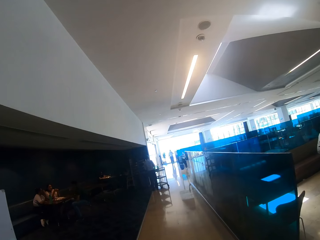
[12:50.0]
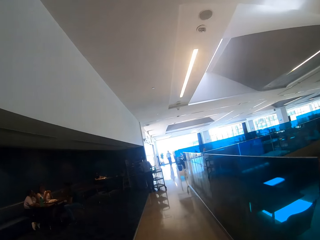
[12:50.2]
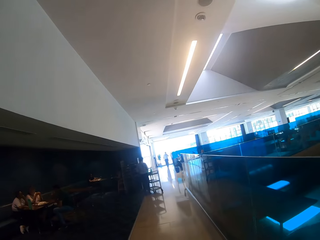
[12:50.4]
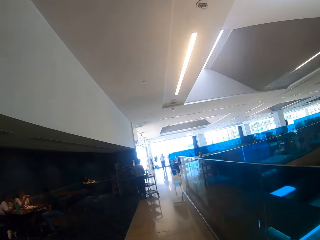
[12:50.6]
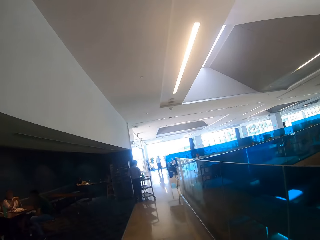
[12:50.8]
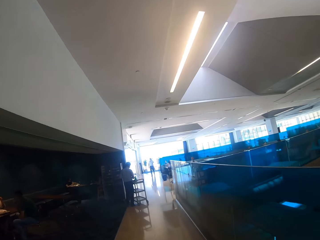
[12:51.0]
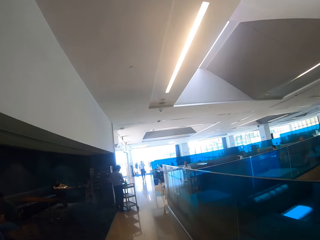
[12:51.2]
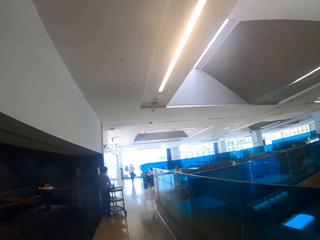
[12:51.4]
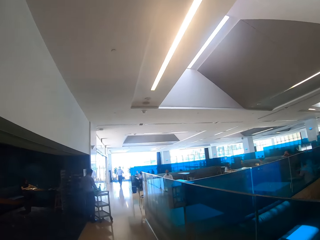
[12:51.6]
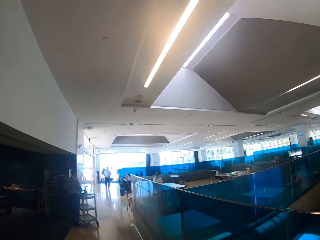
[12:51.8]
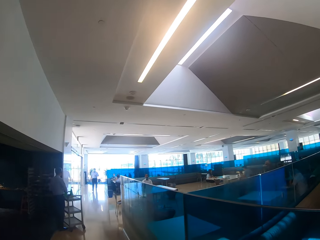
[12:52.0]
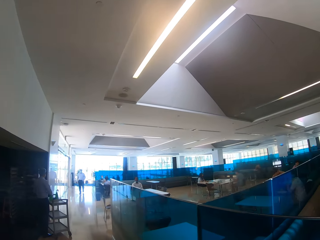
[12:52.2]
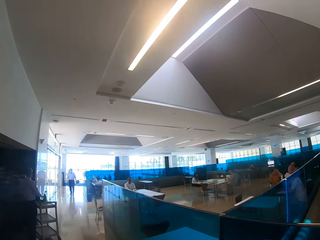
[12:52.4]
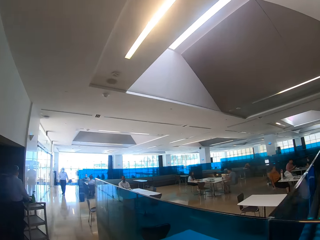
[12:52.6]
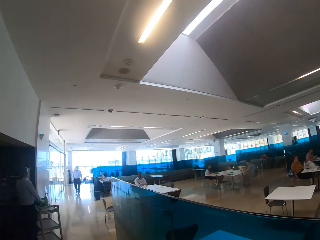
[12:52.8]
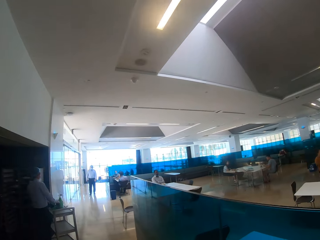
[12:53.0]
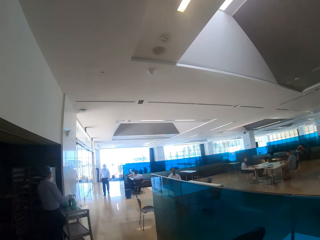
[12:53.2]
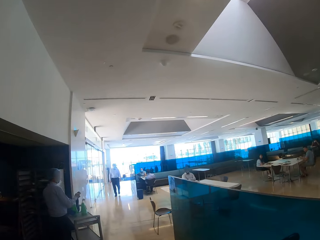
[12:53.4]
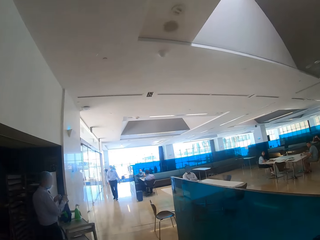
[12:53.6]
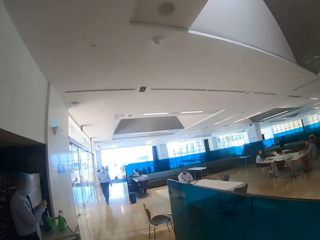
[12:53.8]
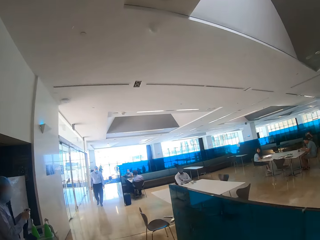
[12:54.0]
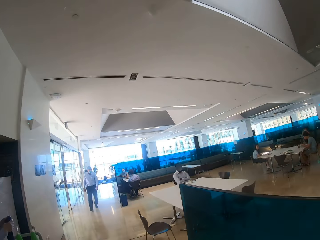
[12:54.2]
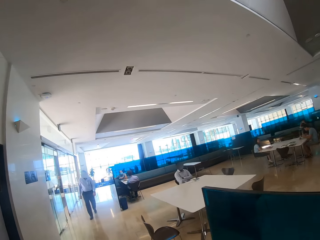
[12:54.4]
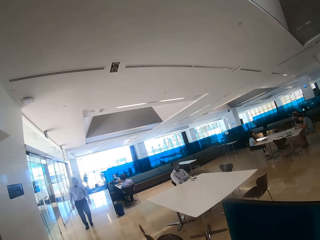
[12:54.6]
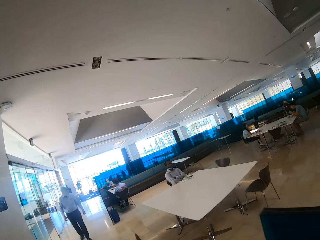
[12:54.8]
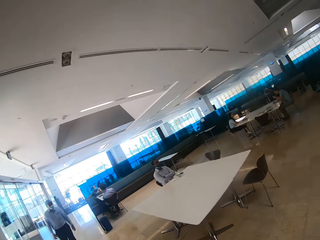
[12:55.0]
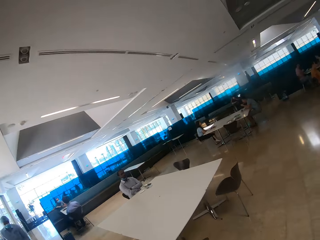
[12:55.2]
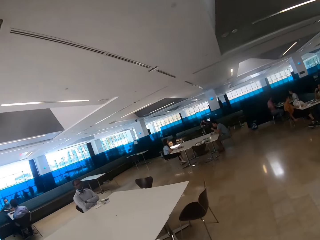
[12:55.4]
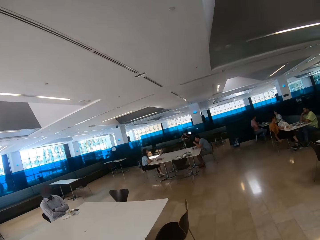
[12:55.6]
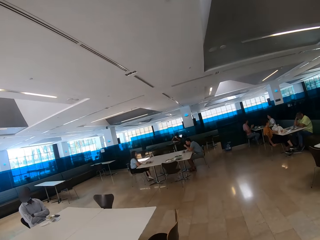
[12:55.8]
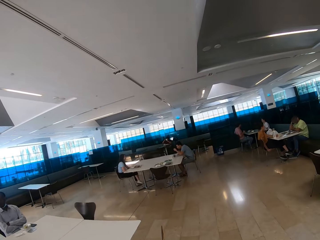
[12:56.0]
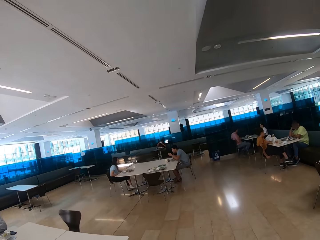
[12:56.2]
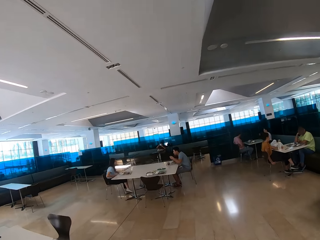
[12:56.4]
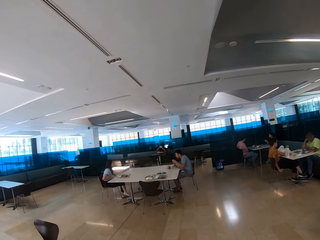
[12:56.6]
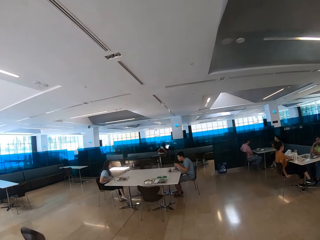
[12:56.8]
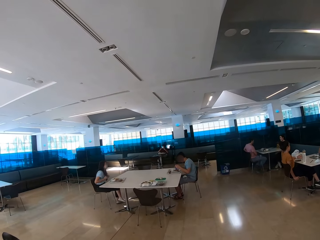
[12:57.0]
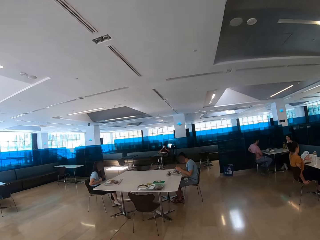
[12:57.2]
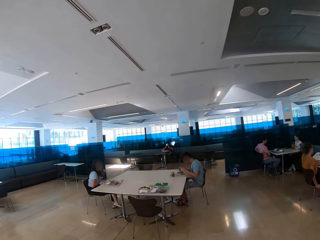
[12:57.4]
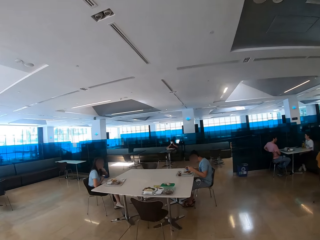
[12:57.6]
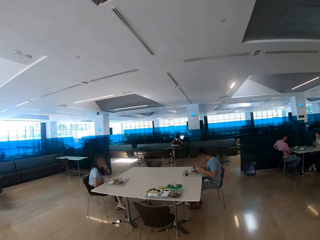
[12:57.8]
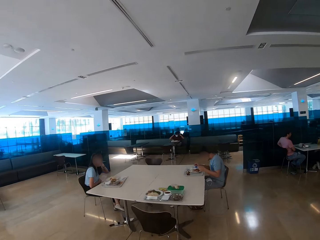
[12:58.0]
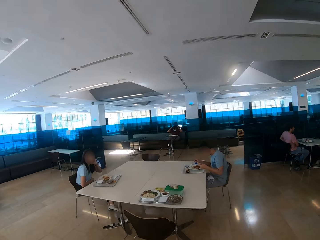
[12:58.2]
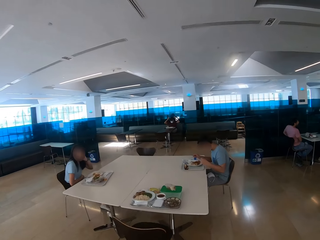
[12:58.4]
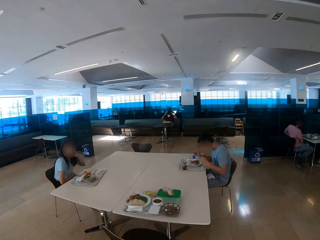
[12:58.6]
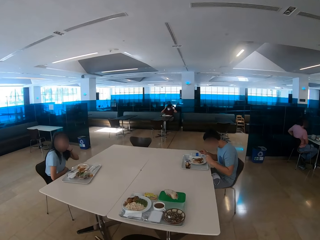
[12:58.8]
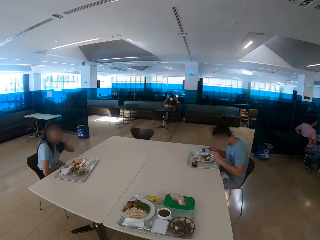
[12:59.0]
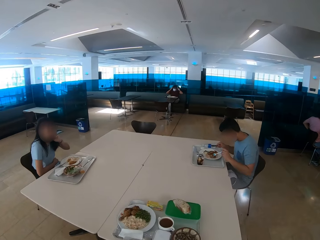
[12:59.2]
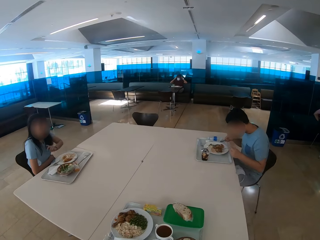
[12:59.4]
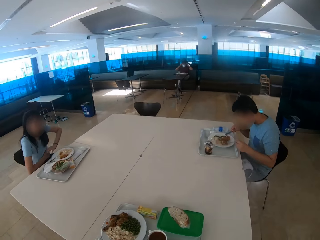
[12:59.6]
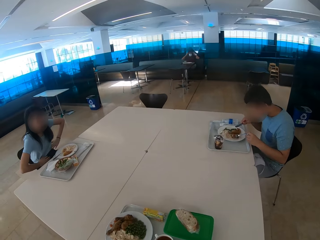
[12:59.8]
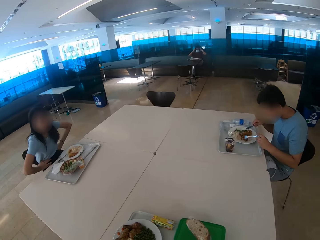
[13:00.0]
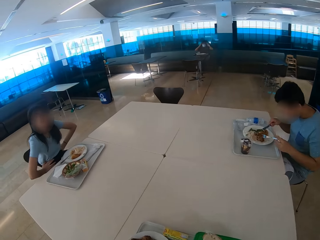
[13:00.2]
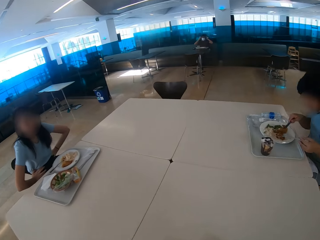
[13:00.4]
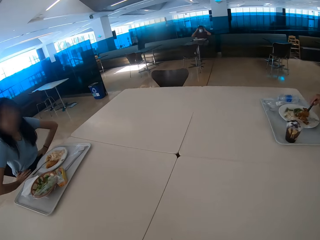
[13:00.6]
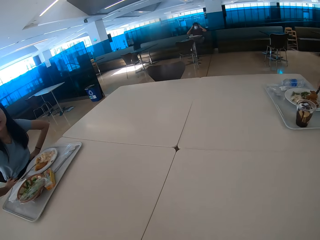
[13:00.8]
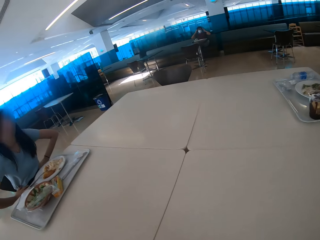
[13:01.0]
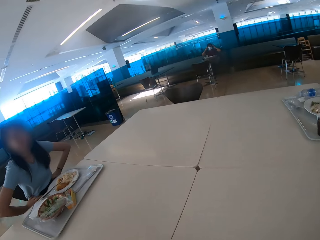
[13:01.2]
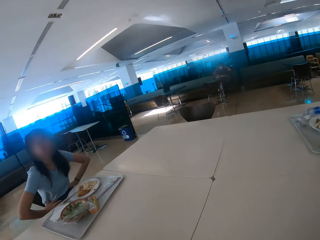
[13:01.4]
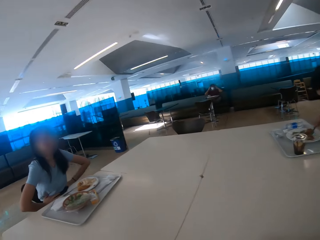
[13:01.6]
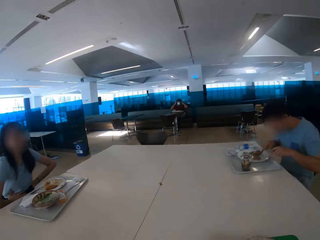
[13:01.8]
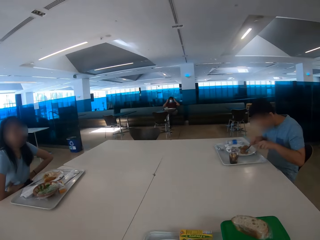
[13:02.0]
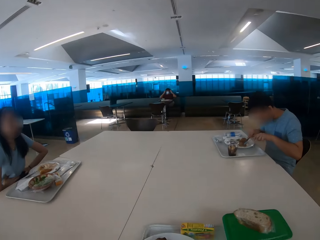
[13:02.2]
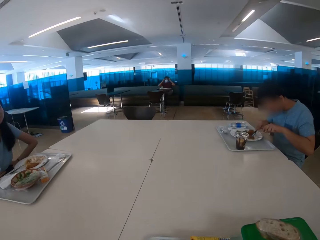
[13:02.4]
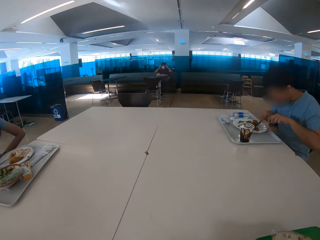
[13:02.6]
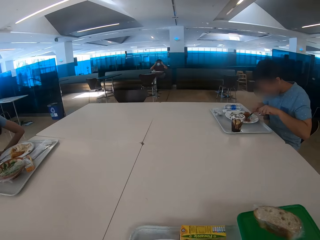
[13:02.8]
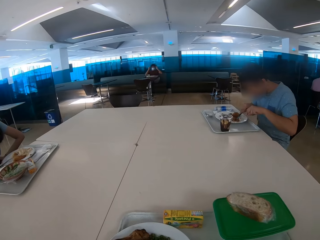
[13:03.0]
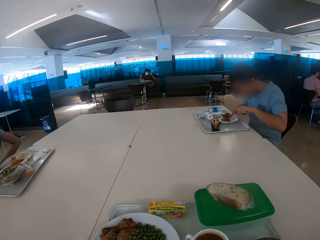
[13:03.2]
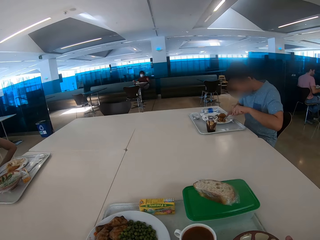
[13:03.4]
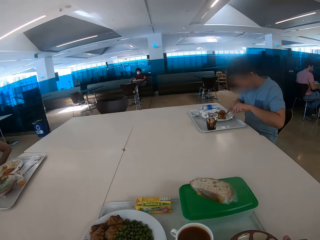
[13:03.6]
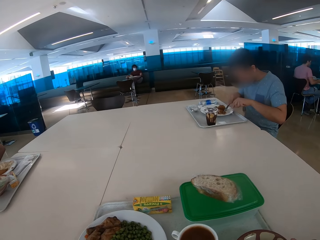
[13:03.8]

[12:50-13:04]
The camera wearer sits on a chair.

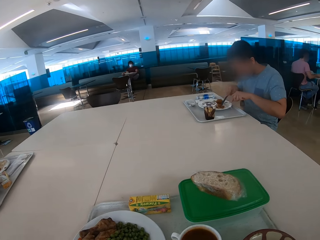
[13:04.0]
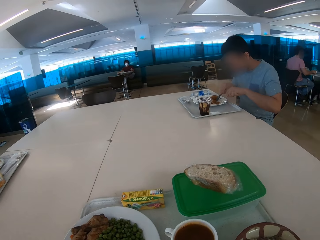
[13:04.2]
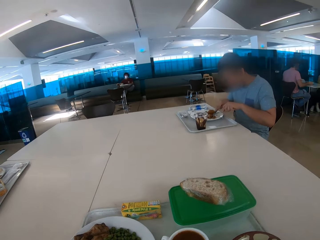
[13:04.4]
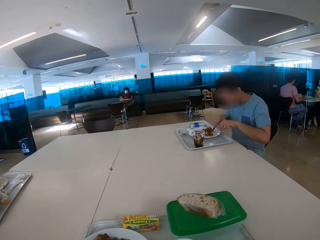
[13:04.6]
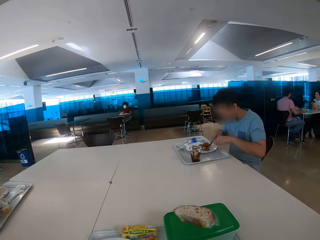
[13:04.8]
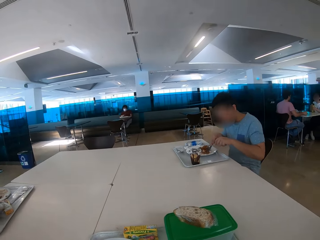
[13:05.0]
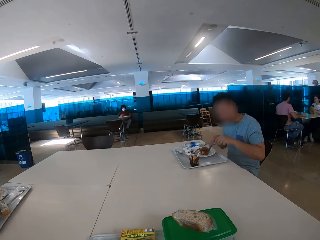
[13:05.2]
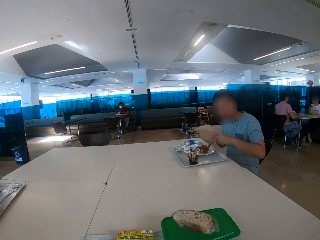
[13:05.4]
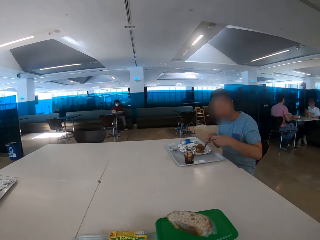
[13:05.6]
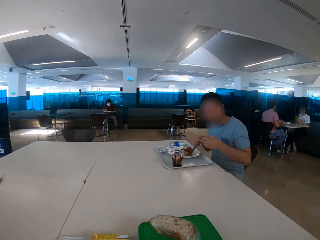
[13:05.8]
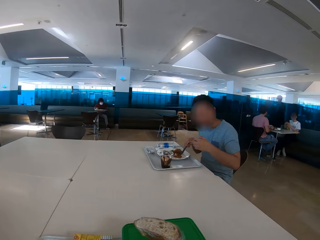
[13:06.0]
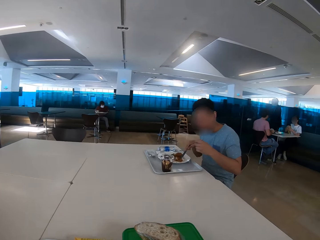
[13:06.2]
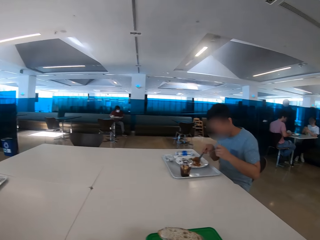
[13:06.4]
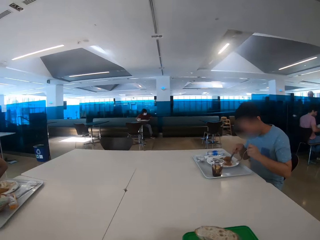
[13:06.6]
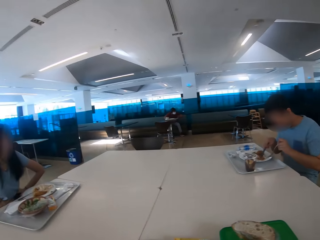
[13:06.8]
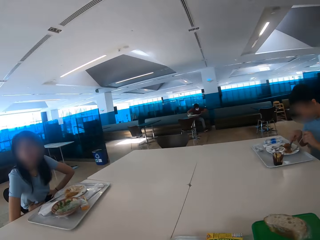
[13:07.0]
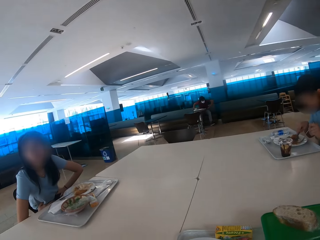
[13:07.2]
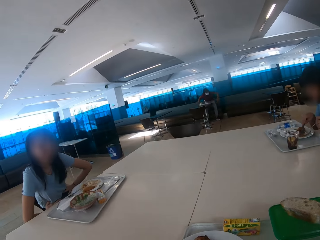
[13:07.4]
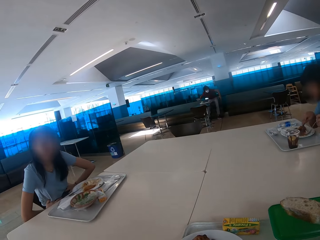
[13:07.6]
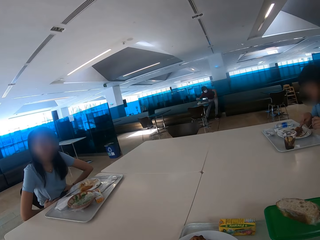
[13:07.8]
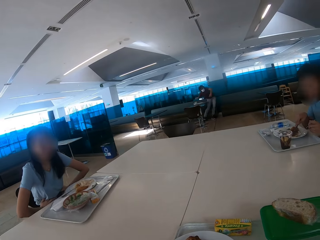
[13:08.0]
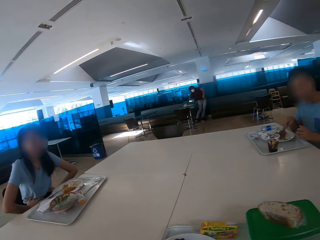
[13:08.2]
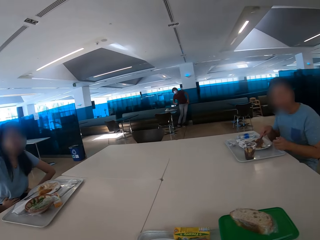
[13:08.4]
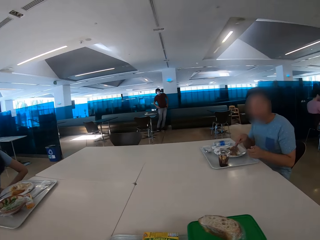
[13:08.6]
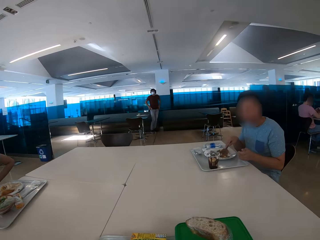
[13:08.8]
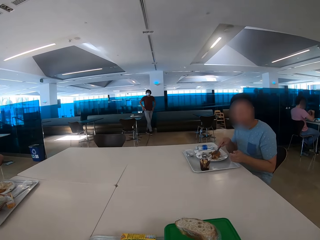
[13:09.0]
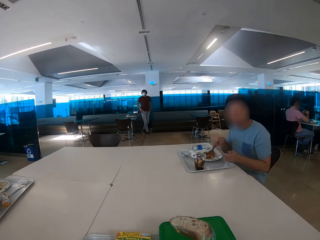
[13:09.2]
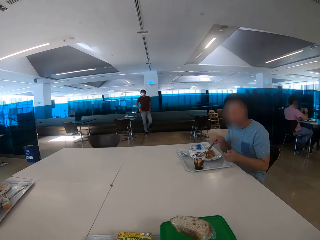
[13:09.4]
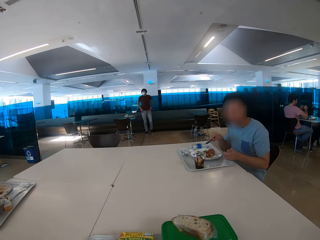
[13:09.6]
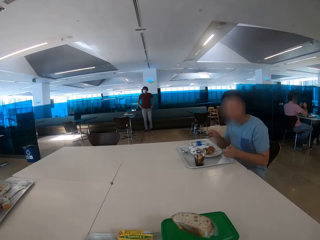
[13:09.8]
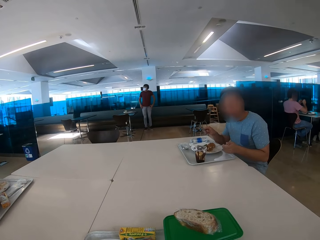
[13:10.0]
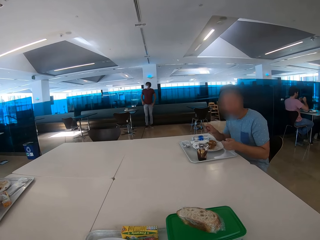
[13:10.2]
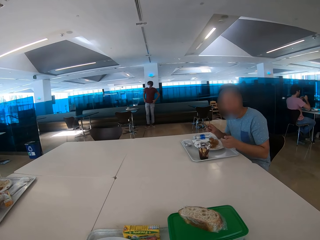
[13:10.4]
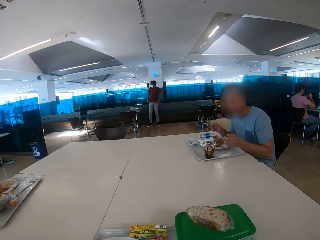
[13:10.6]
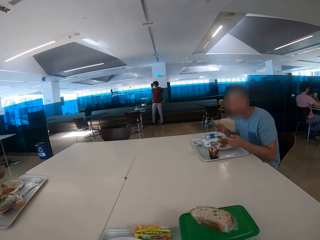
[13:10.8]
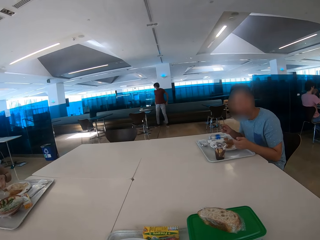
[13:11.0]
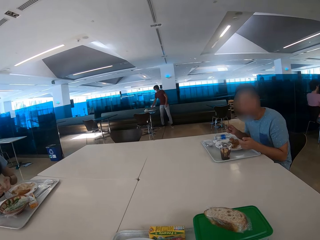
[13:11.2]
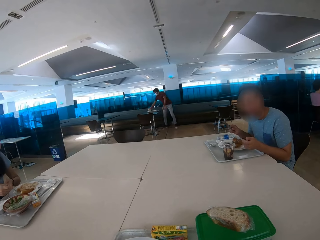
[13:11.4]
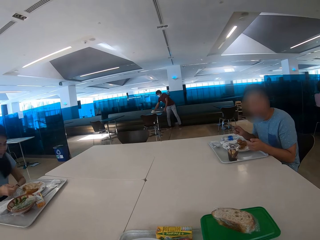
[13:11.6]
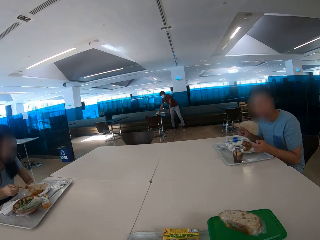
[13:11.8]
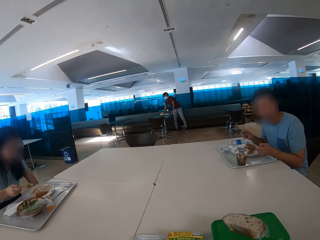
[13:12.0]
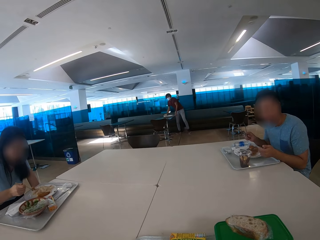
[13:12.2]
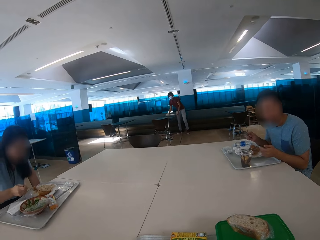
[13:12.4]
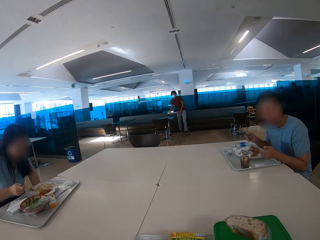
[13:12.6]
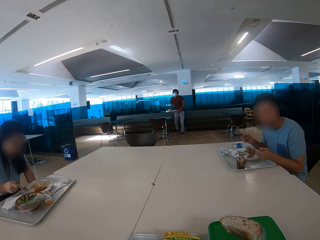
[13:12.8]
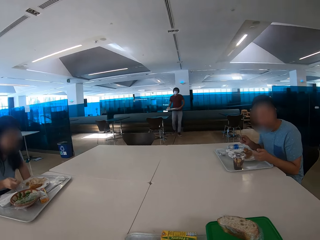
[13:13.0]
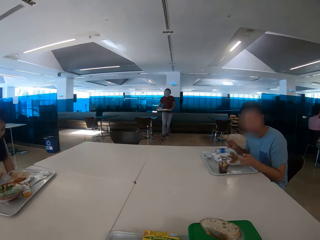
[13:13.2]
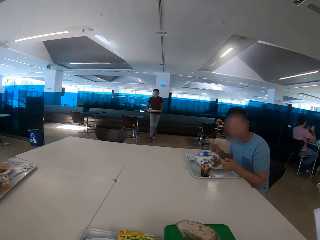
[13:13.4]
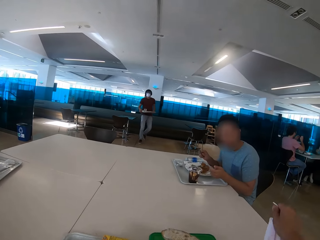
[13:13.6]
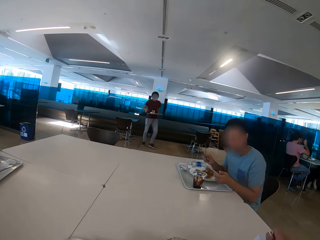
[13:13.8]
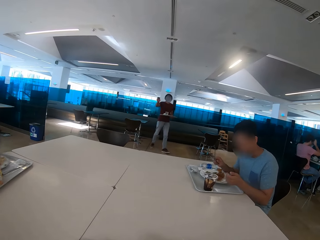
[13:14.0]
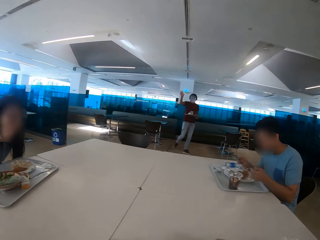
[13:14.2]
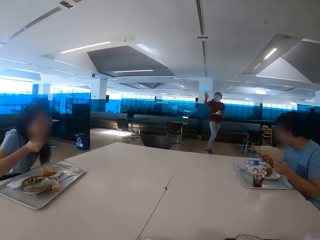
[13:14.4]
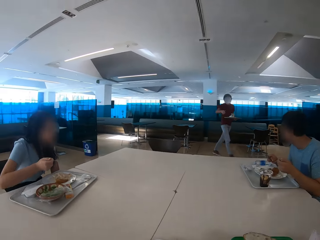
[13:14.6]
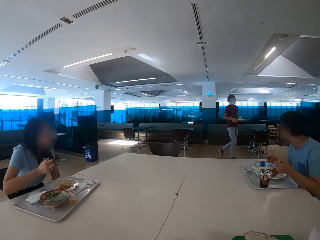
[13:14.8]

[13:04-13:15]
A man looks at the camera wearer. The camera wearer looks at a woman. A person touches her stomach. The camera wearer looks at the man. The woman eats some food.
